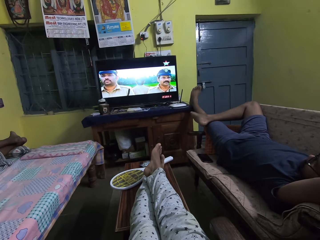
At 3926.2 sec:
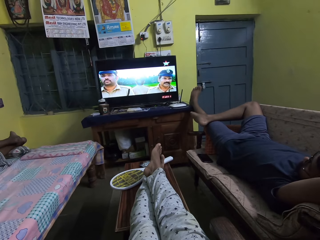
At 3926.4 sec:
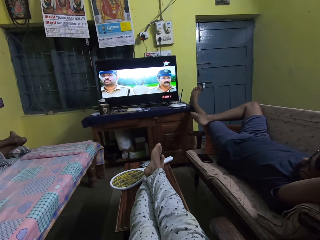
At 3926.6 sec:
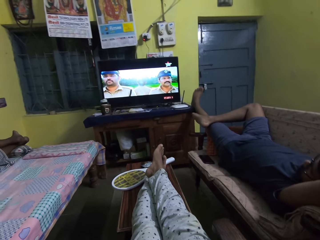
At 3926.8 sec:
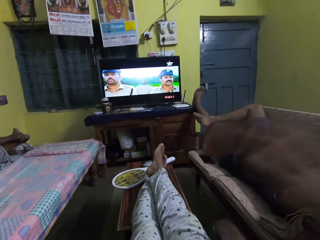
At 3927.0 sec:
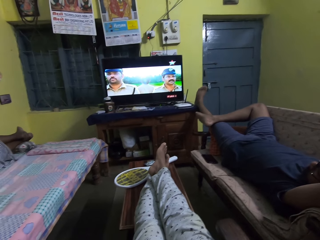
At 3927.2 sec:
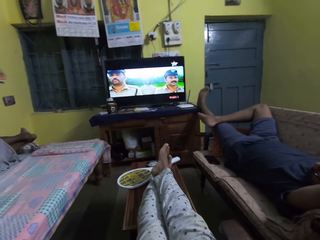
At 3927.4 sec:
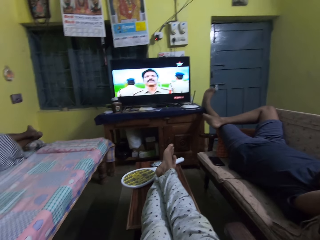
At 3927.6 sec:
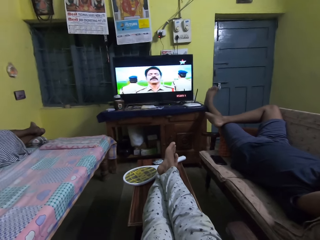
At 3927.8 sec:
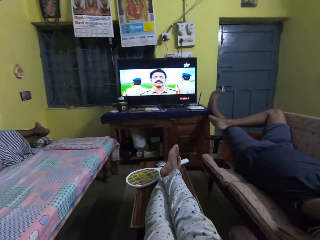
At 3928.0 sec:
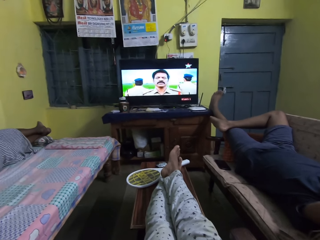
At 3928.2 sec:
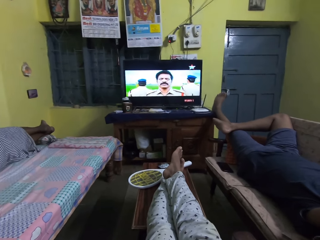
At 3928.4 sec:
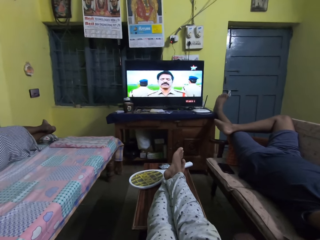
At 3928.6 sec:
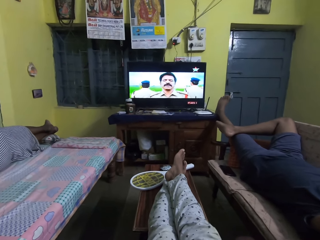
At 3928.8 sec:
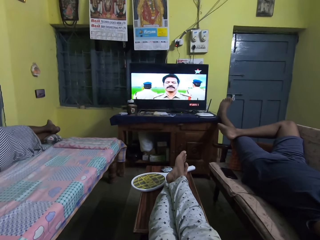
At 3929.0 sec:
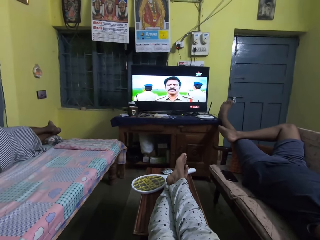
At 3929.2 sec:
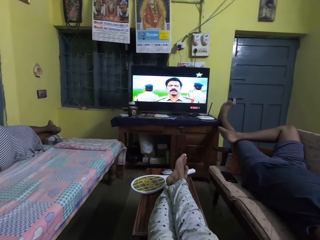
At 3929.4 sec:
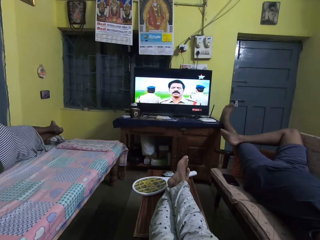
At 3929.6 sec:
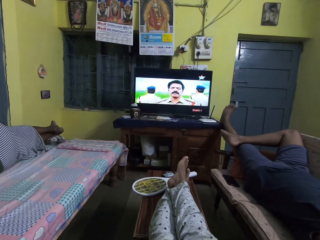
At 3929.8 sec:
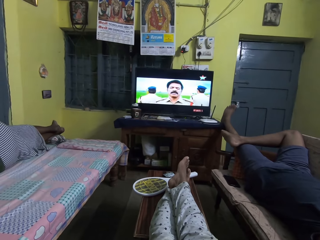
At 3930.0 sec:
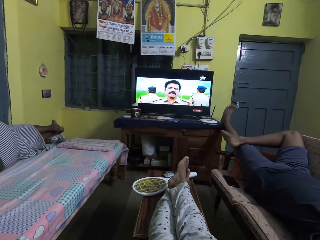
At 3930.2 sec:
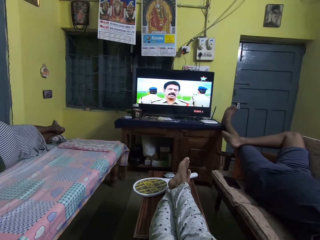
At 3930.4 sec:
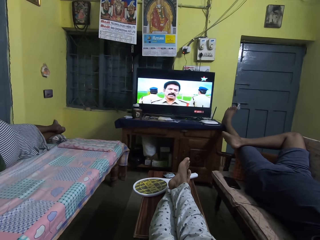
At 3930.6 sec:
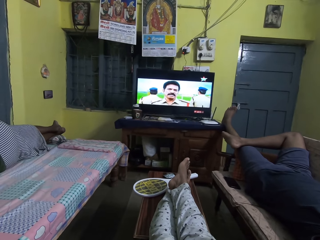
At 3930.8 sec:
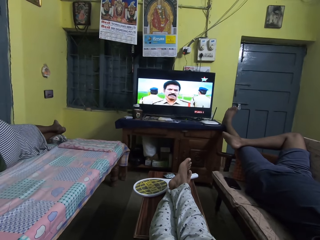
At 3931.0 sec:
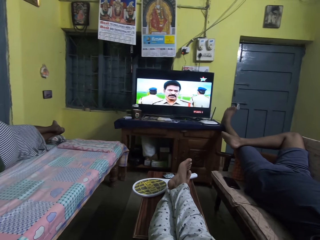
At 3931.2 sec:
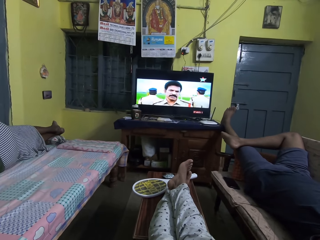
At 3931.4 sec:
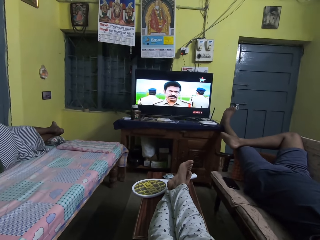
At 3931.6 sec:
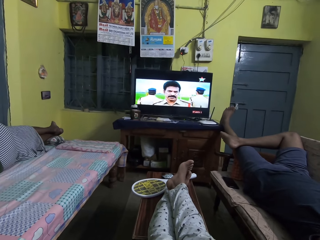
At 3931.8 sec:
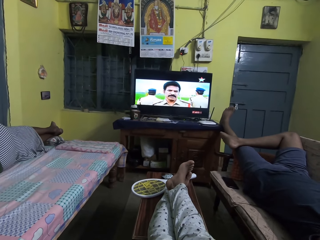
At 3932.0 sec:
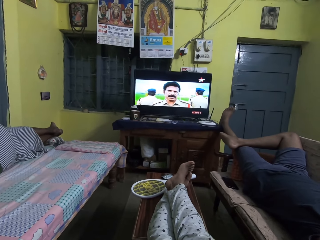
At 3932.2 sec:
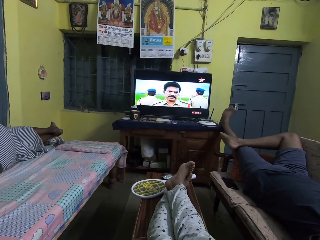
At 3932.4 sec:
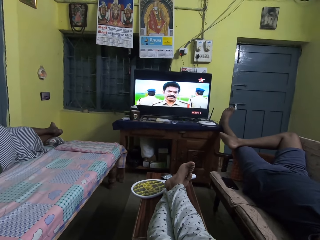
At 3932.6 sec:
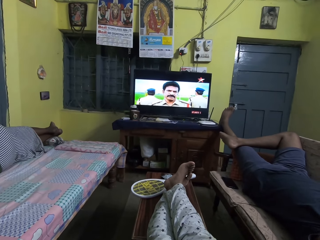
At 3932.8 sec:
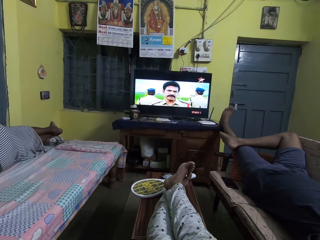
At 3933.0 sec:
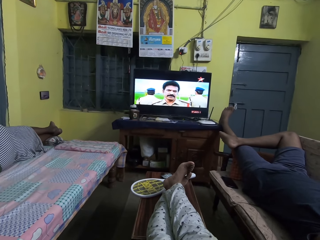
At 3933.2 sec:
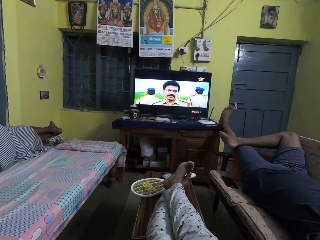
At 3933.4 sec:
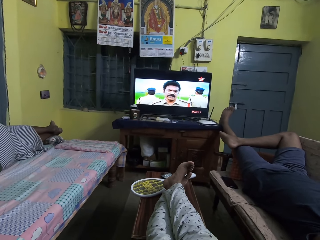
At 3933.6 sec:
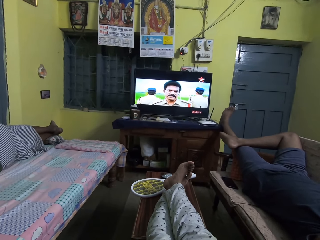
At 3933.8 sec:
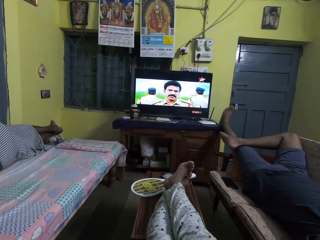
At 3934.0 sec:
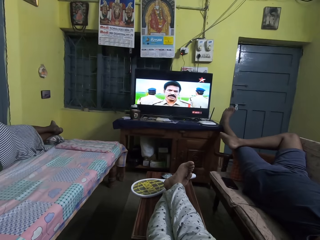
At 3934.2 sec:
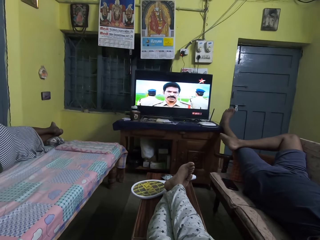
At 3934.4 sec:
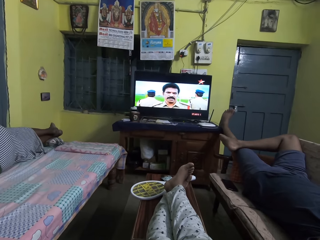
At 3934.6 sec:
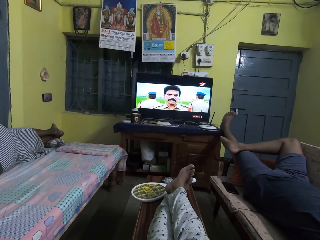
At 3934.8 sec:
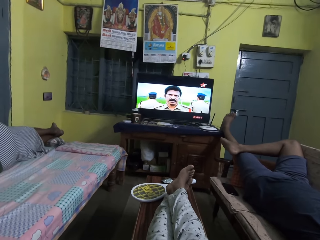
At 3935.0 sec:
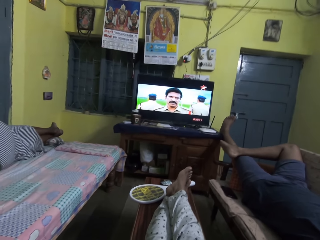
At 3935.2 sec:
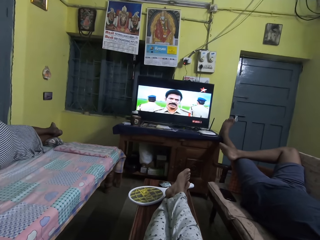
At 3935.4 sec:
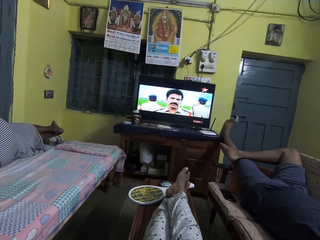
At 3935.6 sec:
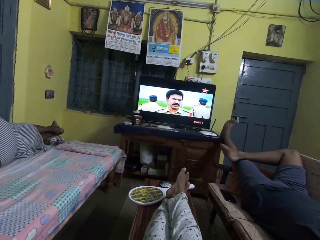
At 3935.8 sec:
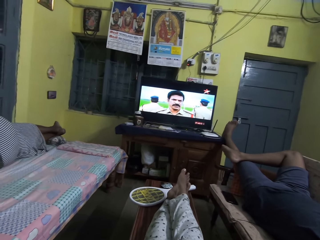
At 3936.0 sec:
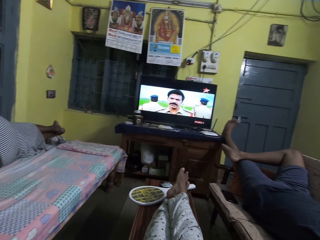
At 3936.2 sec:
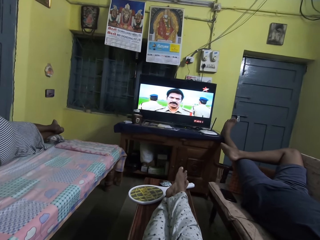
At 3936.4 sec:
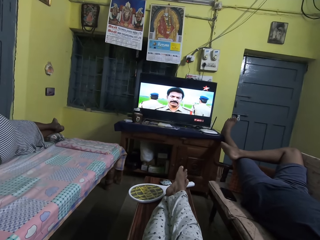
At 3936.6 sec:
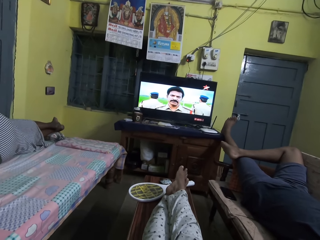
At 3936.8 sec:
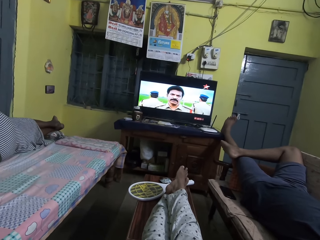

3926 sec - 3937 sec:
The camera wearer moves a hand. She touches her face with her right hand. She watches television.

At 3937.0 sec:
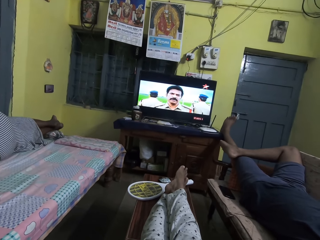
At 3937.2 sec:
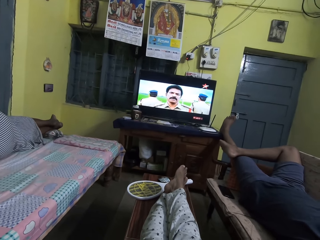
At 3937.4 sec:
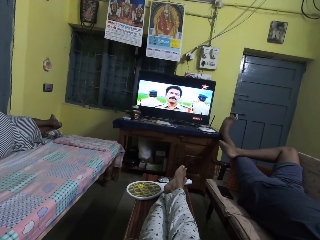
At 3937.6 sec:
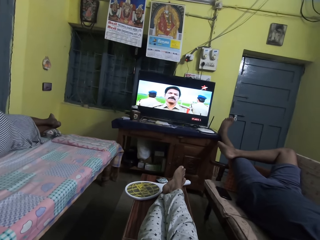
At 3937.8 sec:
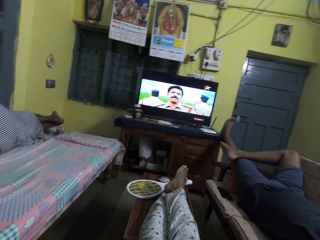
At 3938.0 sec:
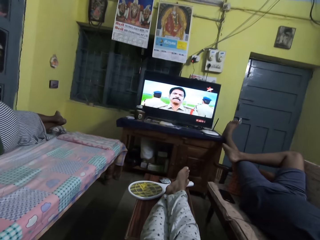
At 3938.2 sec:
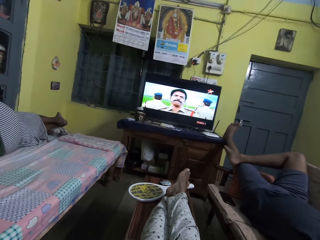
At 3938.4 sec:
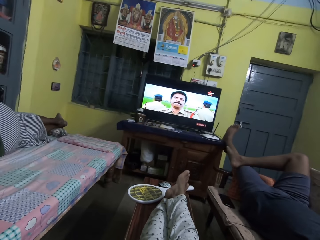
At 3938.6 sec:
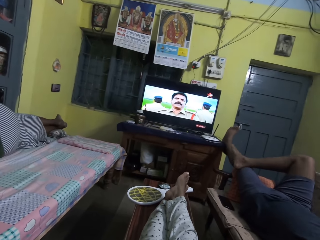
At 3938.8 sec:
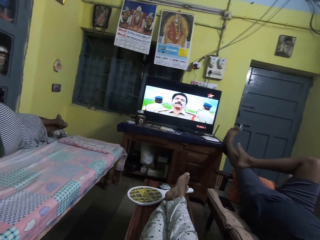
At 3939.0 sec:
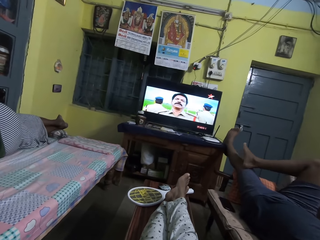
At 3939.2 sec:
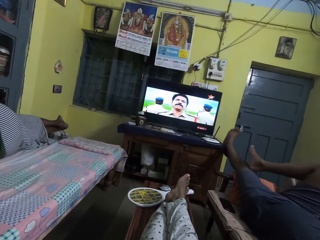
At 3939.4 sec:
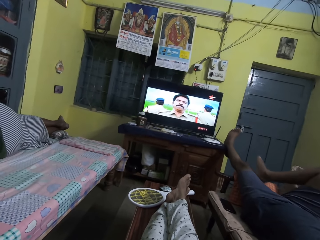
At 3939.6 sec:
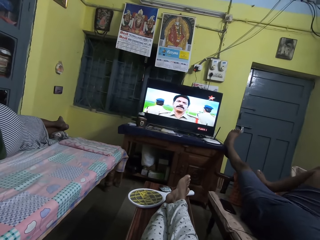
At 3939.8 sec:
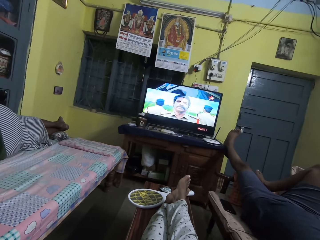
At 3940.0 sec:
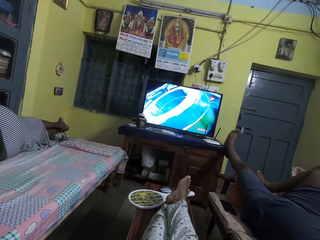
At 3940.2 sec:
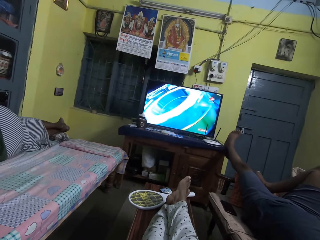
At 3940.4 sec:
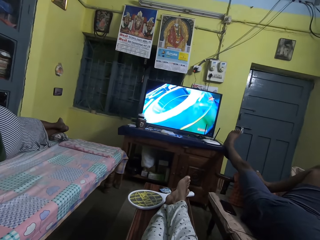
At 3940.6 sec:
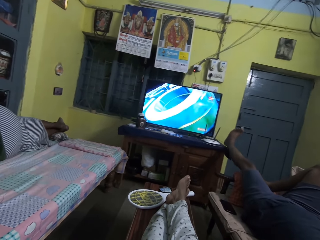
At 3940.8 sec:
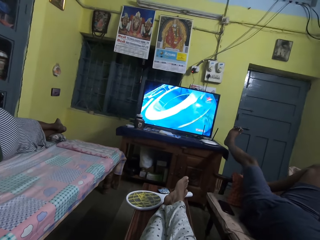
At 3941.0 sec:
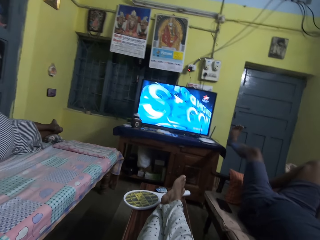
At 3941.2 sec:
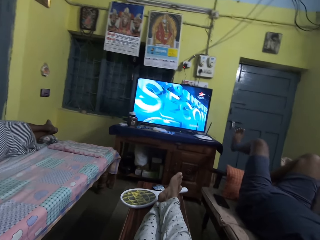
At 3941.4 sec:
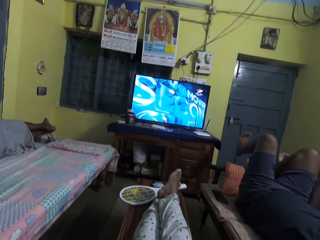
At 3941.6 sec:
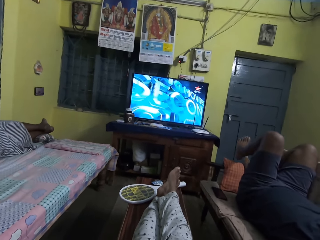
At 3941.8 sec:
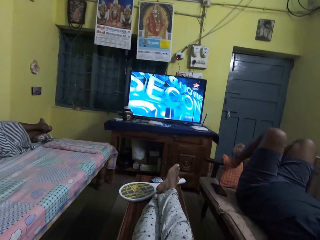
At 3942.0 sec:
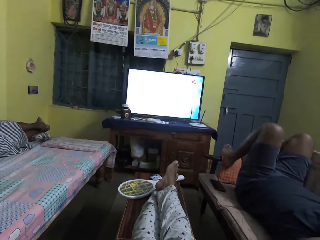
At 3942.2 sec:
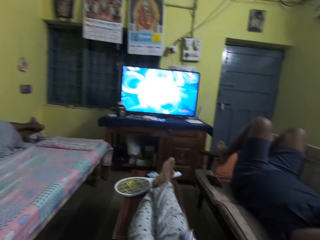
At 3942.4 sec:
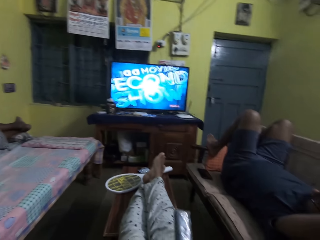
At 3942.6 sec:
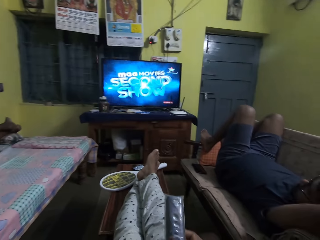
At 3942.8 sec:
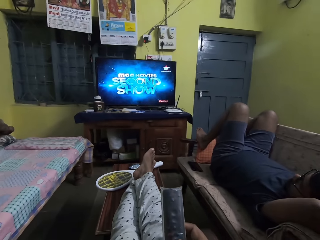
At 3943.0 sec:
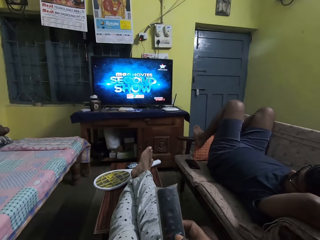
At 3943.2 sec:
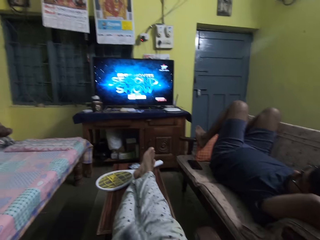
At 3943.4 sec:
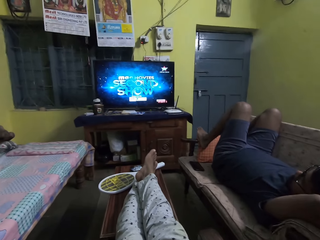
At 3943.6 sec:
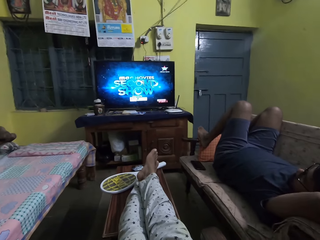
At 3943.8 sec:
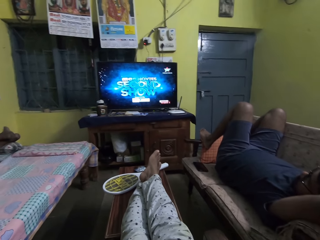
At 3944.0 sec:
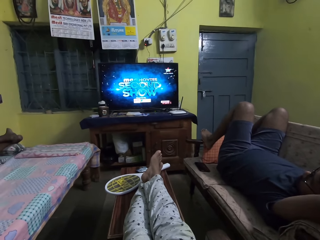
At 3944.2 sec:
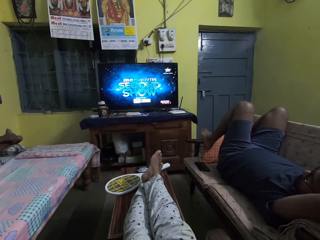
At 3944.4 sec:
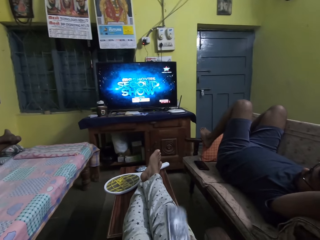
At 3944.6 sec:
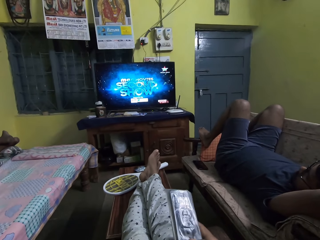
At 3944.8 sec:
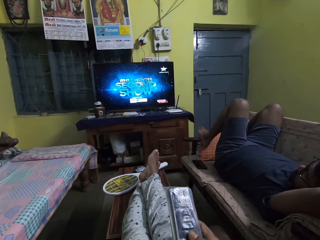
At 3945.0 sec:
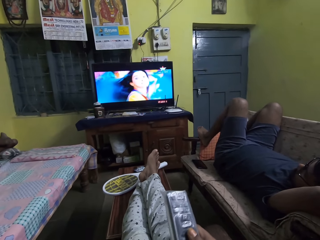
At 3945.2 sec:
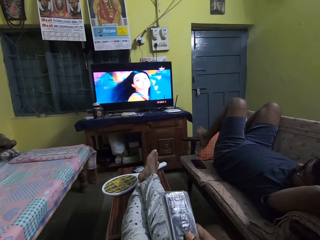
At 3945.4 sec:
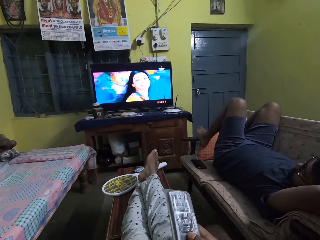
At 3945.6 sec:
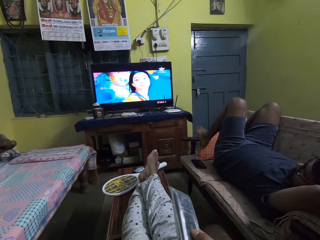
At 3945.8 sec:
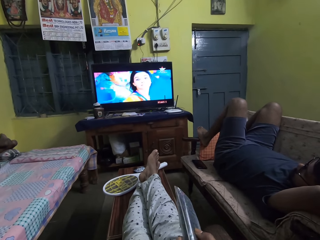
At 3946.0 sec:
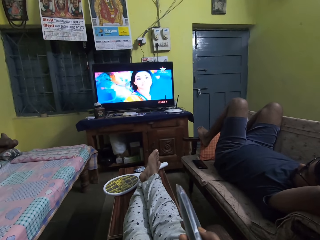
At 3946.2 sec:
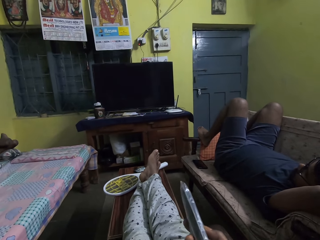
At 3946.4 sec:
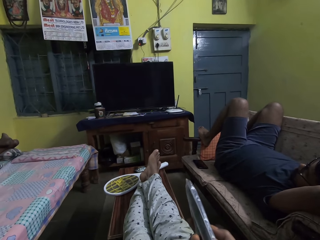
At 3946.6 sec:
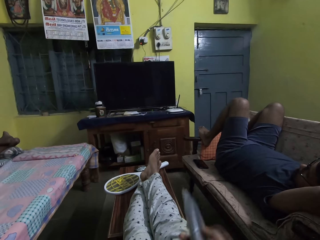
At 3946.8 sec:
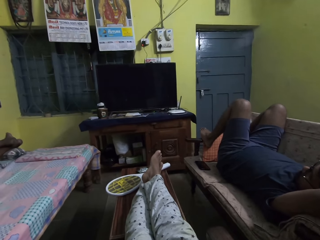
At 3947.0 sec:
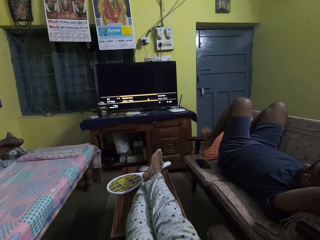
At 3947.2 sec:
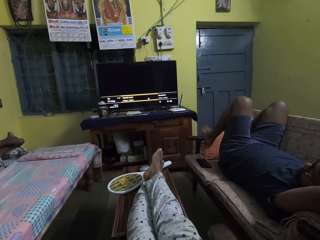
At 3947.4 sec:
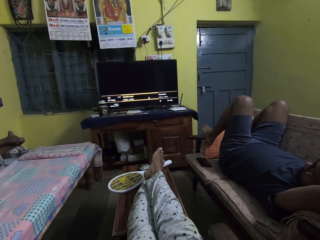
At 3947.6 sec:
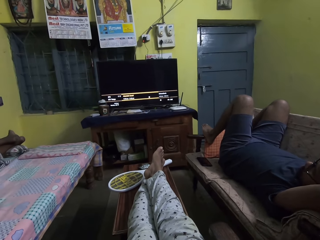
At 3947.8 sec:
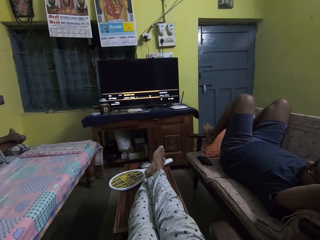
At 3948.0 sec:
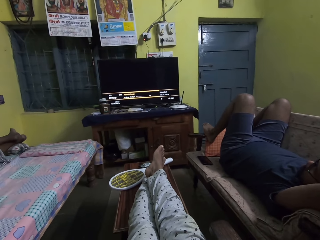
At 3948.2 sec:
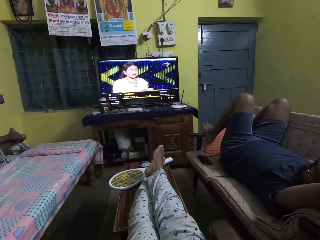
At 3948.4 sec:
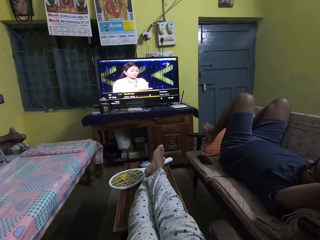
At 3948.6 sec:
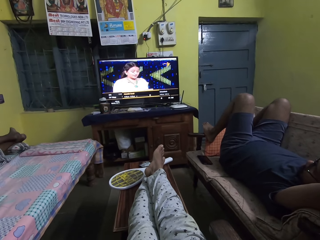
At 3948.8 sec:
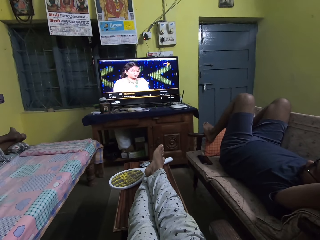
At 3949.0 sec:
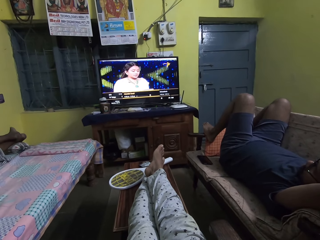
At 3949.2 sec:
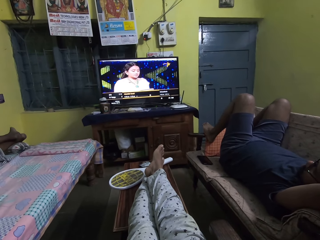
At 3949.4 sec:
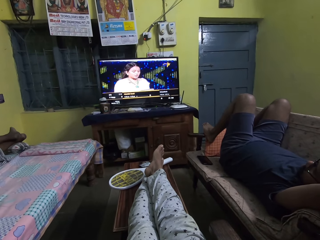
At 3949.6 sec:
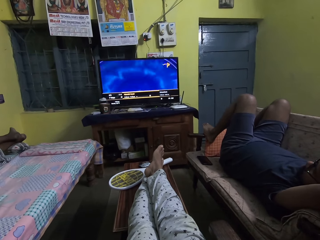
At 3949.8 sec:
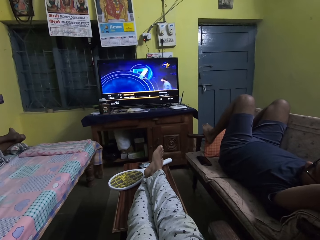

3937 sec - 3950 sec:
The man places his right leg on the sofa arm rest and places his left leg on the sofa arm rest. The camera wearer holds a remote. She presses the television remote with her right hand. She sees a television program from the television on the shelf with the man.
